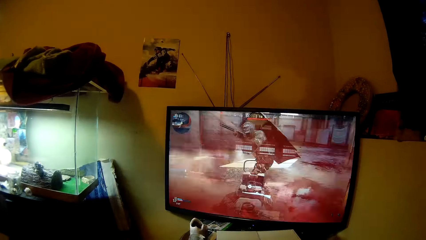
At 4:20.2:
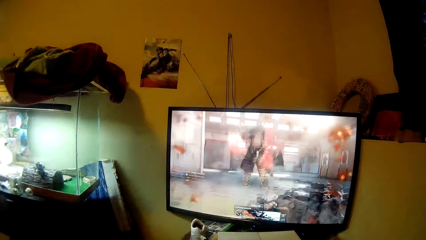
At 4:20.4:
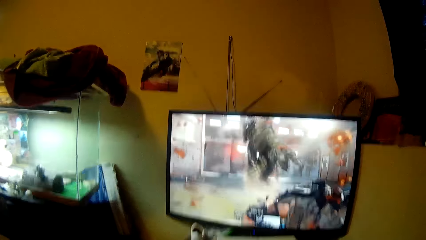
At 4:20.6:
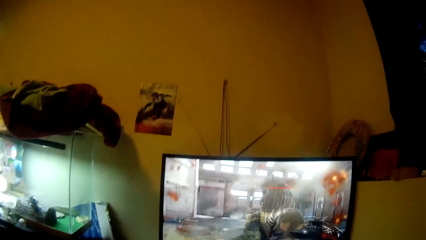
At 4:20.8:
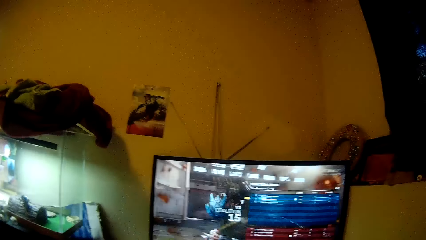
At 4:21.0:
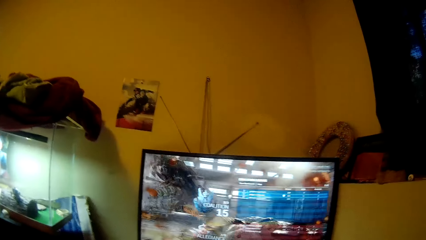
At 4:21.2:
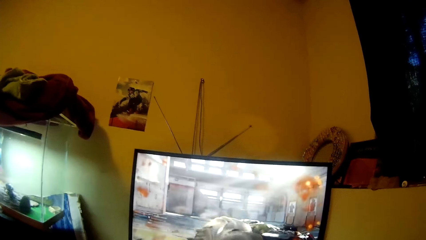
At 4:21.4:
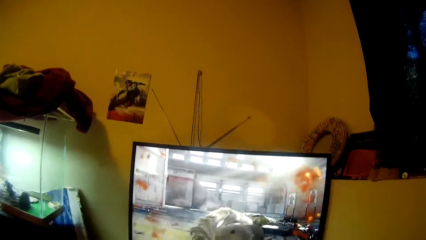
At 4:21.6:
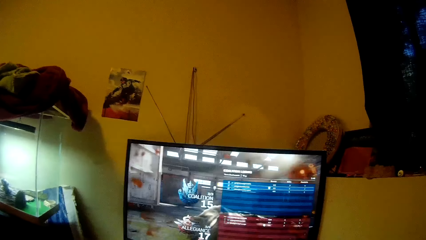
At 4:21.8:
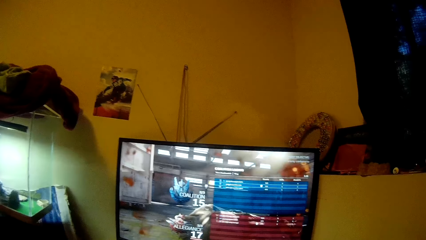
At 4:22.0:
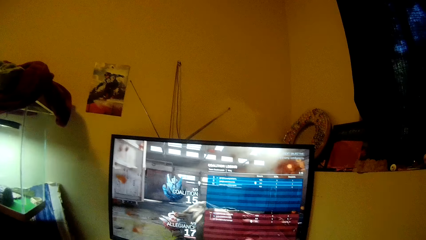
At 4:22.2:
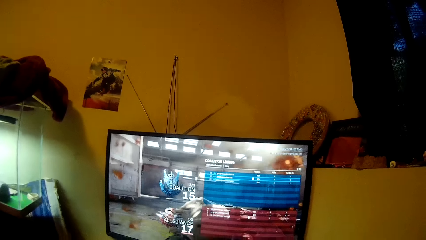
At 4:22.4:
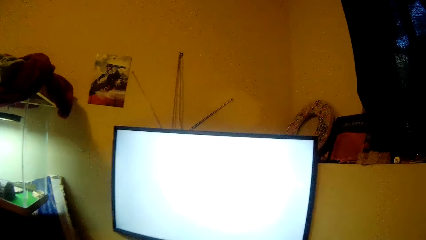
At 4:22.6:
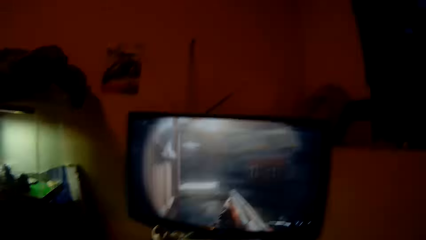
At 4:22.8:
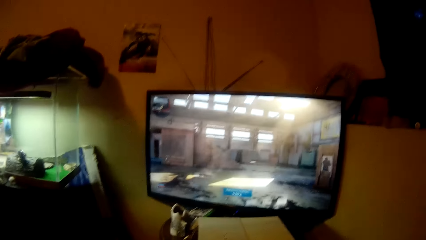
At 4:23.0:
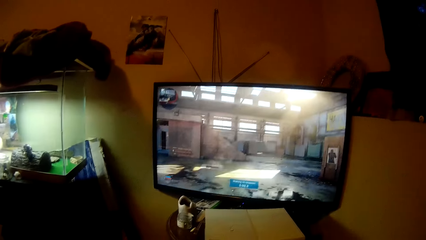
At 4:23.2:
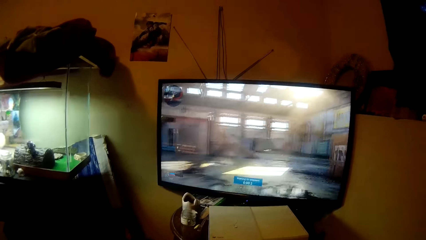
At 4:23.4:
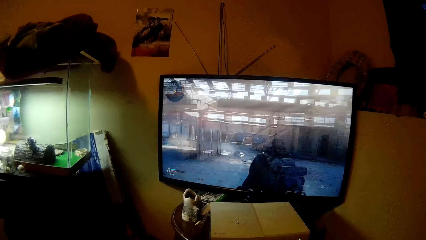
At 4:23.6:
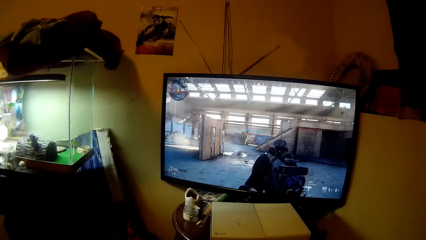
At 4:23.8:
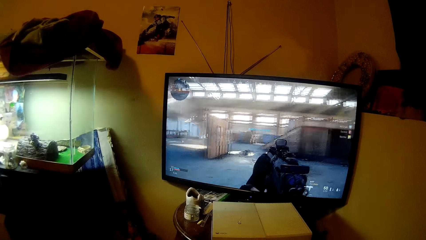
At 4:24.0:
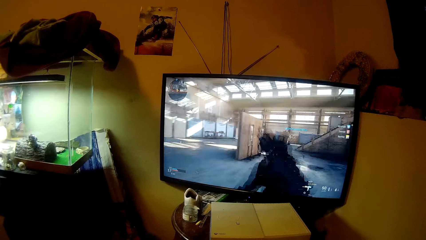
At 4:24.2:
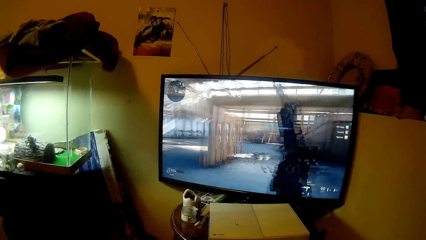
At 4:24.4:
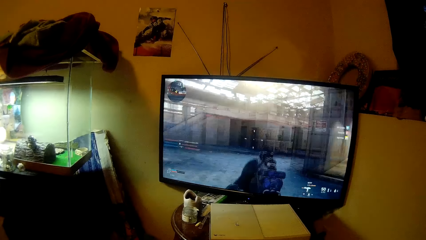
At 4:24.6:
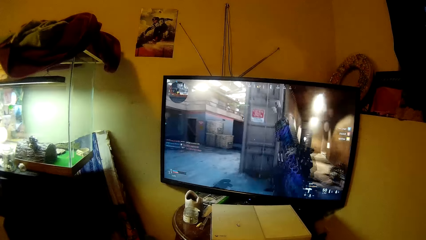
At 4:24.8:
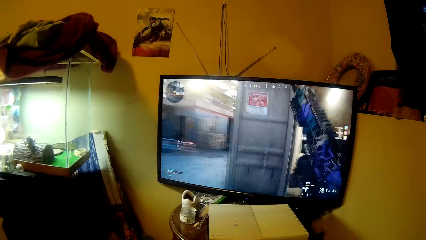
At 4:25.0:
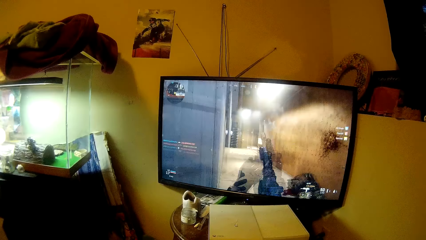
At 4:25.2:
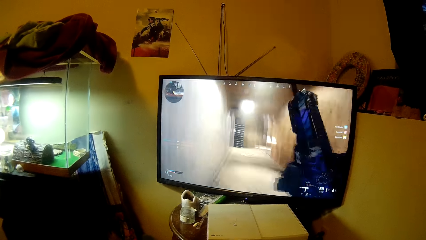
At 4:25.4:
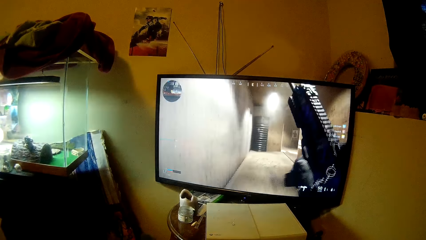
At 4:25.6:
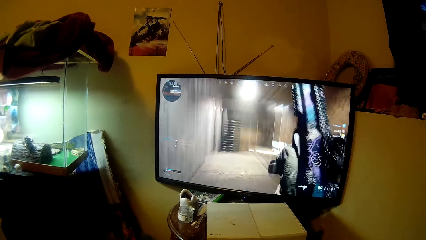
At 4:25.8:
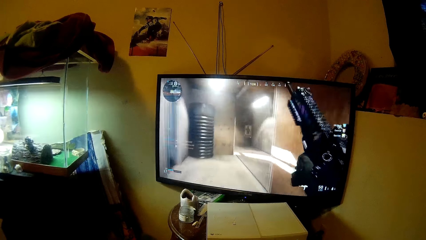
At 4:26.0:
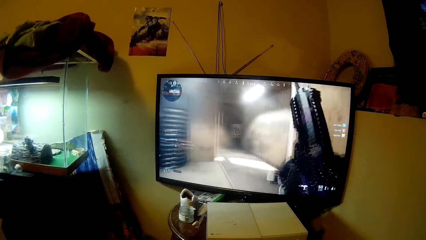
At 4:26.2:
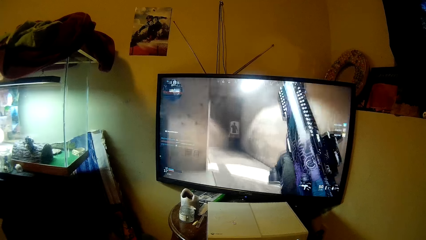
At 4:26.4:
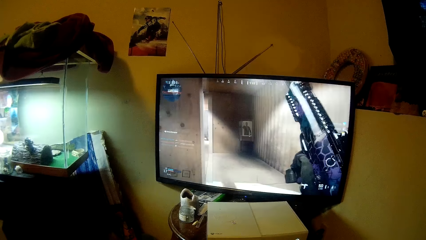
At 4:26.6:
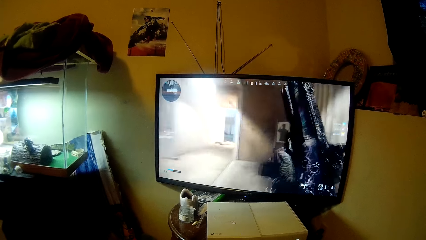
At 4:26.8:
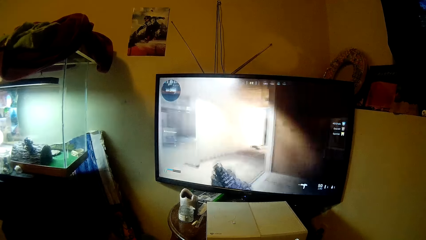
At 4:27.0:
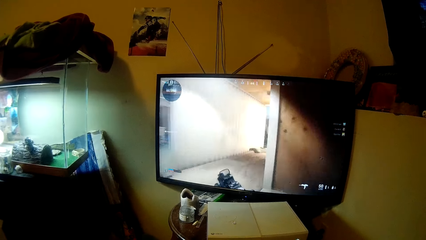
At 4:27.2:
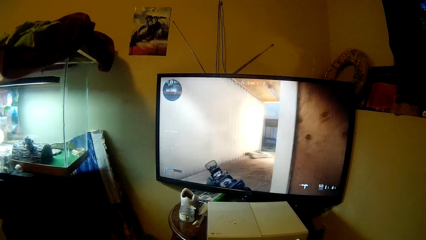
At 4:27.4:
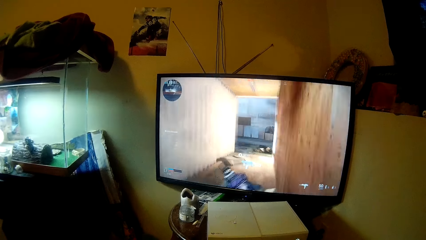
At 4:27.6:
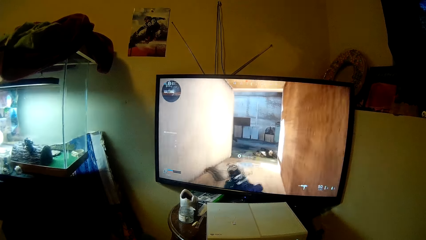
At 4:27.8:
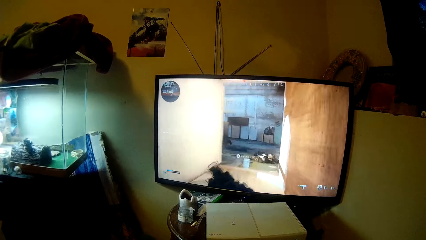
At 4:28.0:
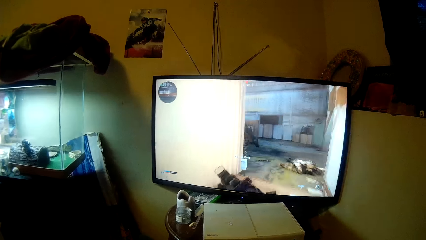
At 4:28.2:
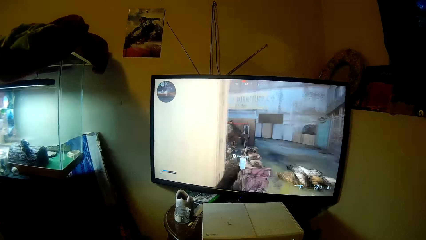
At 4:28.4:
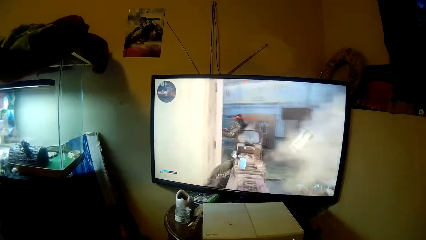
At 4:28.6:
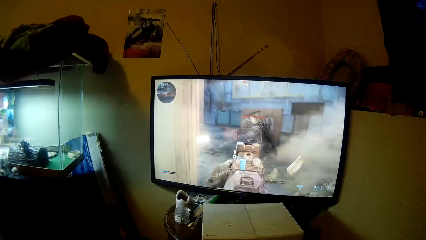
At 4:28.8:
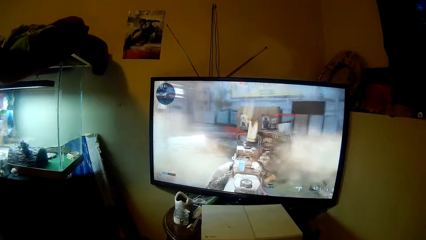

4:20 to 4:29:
The camera wearer looks above the television. They play a game on the television.

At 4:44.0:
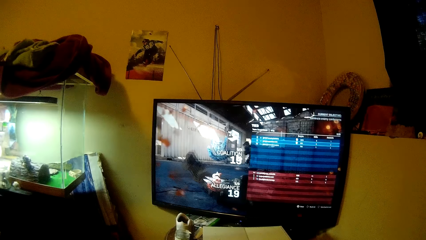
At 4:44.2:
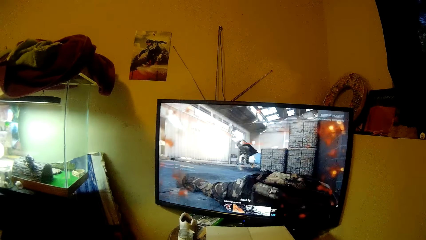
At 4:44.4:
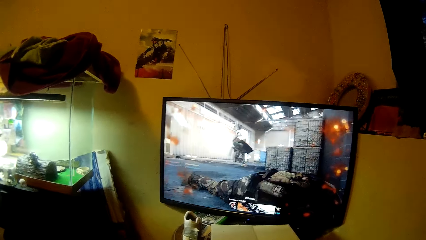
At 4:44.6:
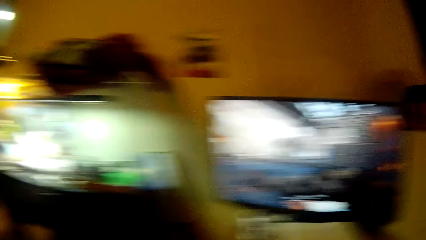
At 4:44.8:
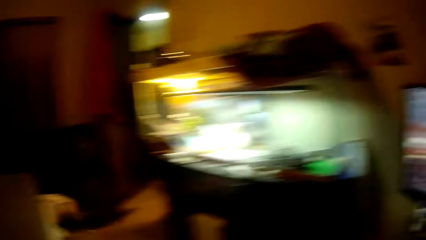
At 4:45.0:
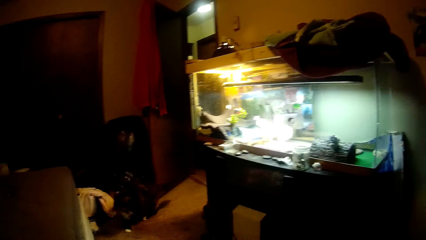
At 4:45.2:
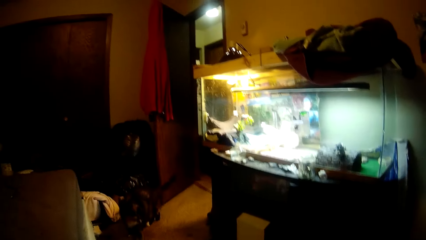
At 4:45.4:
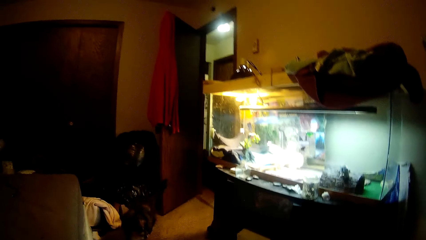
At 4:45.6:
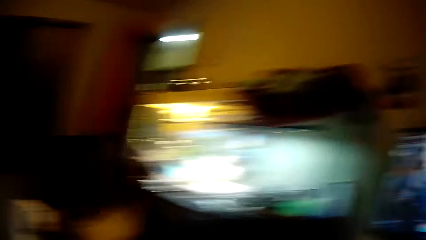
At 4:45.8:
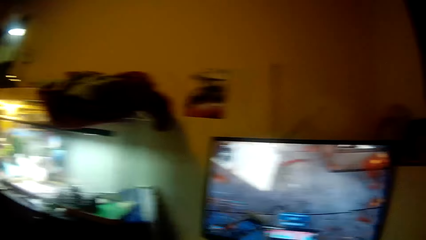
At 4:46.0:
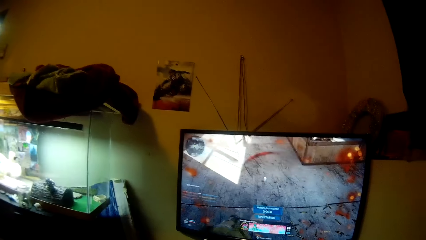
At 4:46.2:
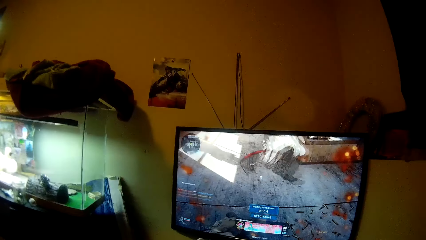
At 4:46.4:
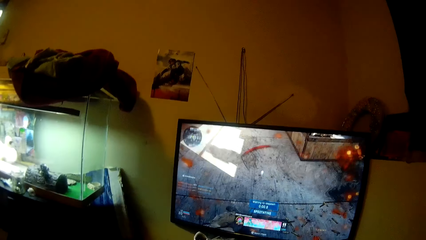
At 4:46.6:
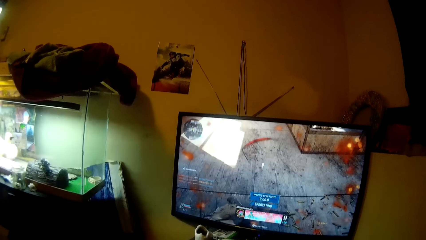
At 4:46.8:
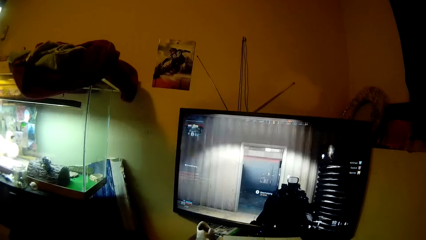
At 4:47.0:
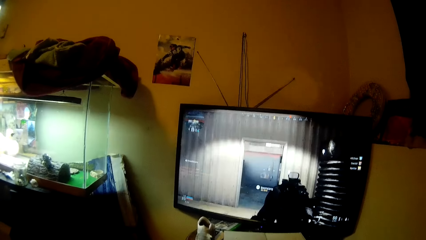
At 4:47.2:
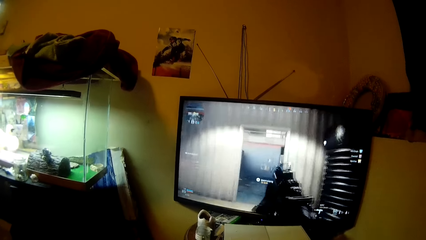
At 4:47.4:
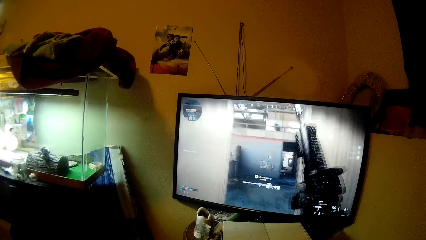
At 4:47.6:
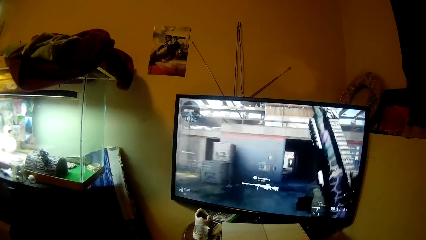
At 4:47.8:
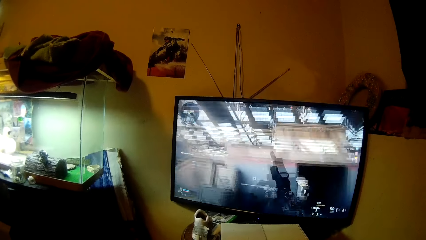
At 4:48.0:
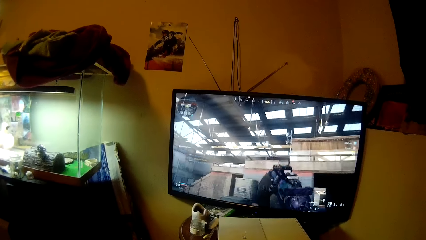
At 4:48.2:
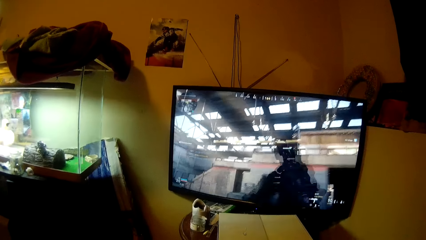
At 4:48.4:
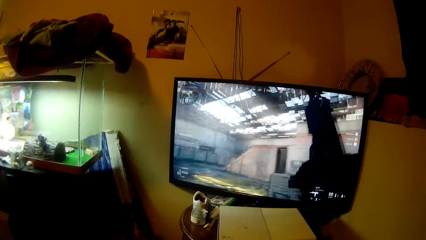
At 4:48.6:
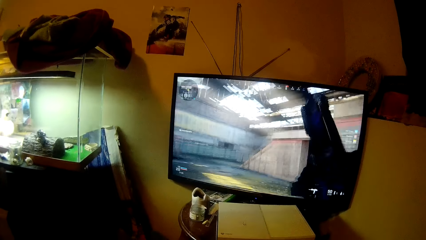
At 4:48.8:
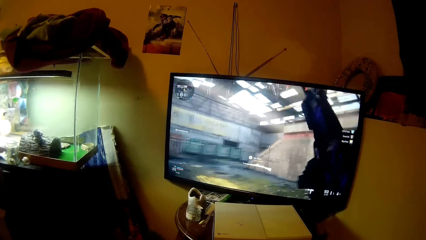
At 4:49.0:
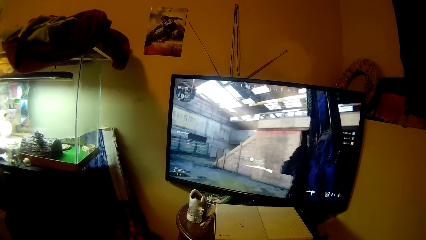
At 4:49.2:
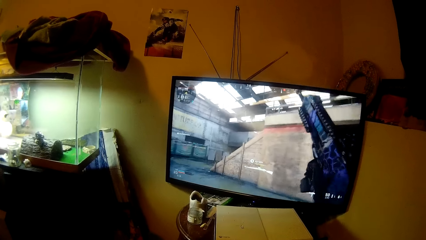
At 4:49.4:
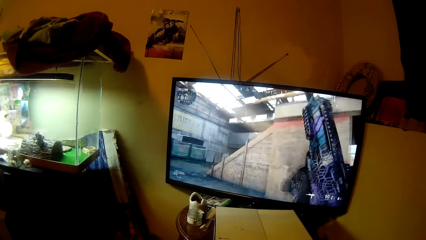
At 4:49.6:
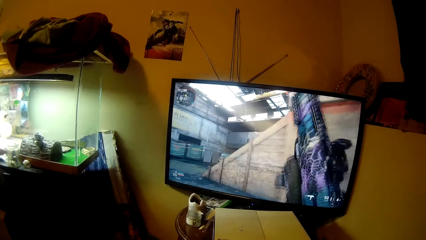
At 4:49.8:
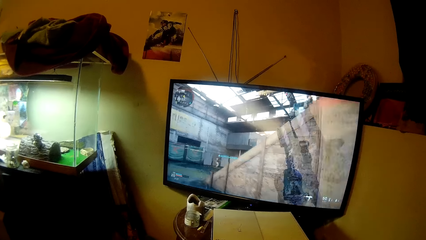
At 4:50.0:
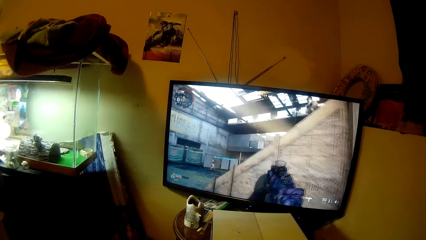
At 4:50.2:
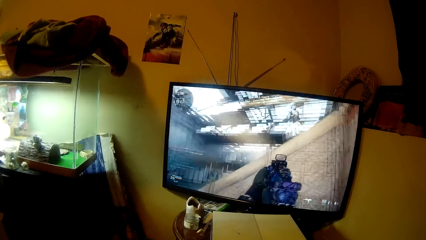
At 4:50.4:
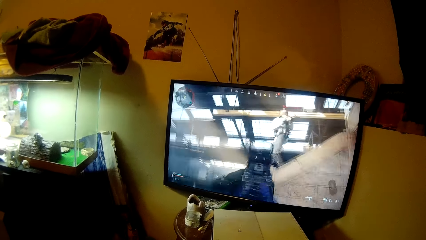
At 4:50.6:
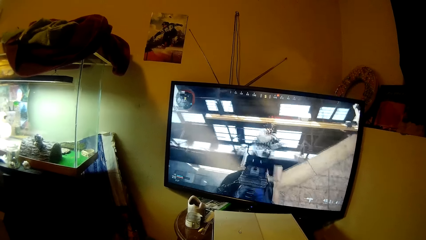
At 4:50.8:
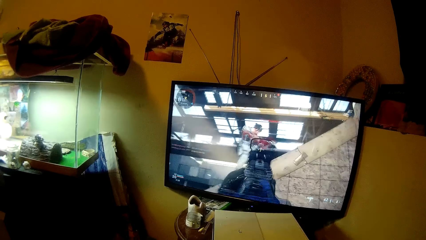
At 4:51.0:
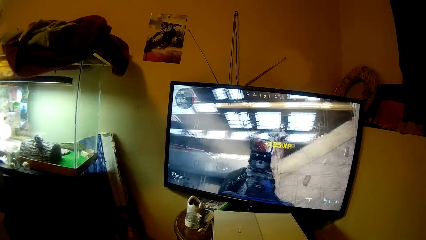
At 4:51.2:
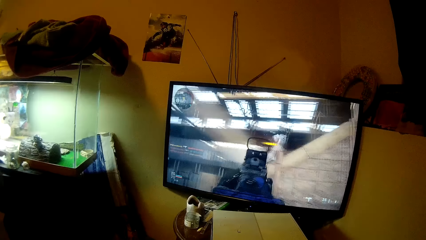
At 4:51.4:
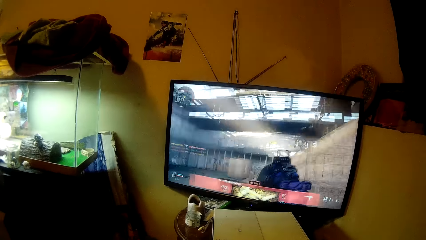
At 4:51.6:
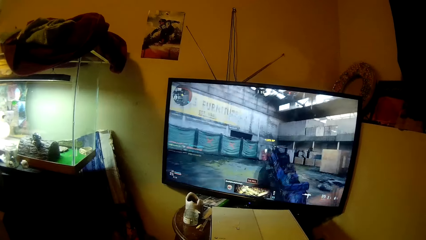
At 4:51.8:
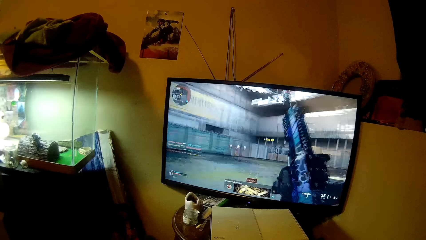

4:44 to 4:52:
The camera wearer interacts with a cat. They turn left.
